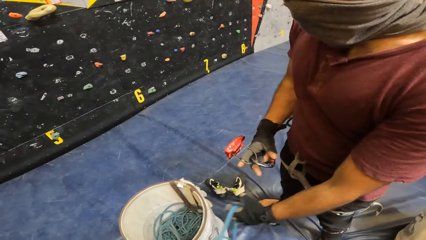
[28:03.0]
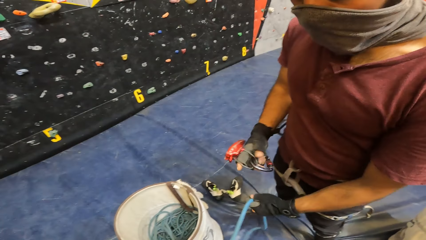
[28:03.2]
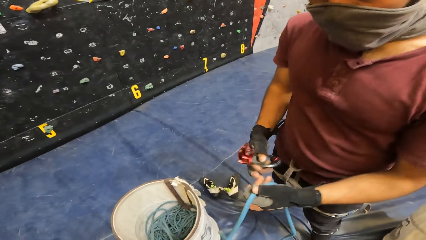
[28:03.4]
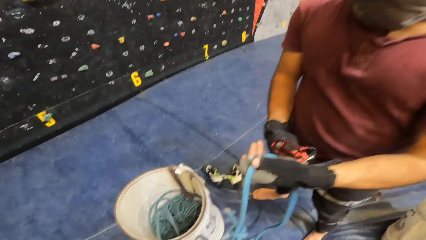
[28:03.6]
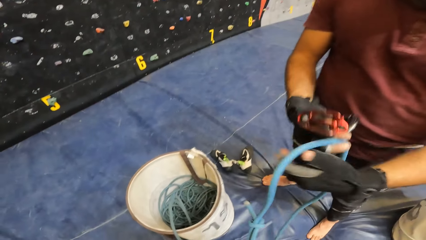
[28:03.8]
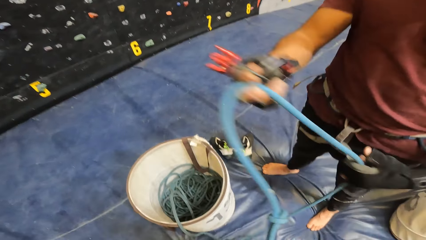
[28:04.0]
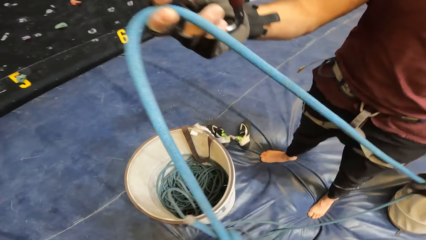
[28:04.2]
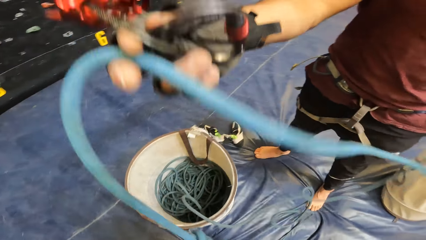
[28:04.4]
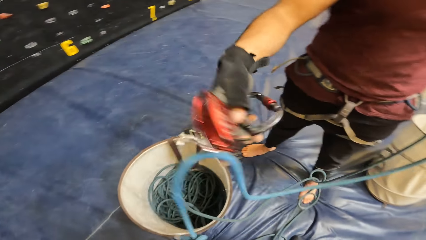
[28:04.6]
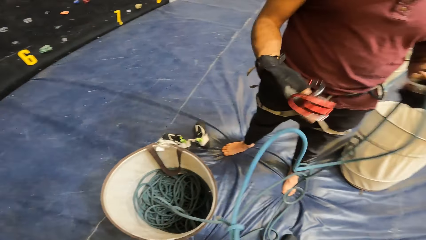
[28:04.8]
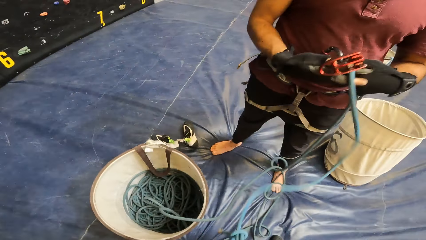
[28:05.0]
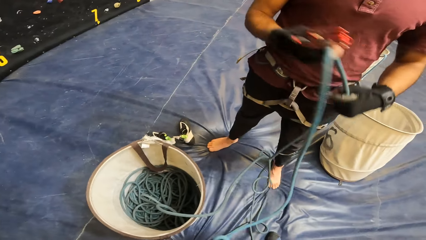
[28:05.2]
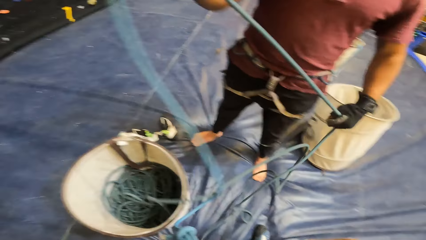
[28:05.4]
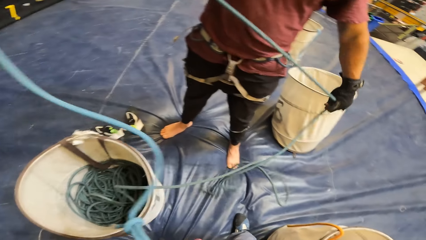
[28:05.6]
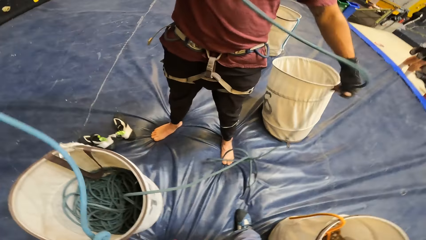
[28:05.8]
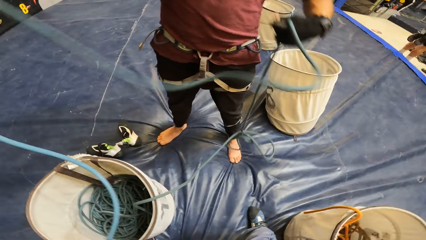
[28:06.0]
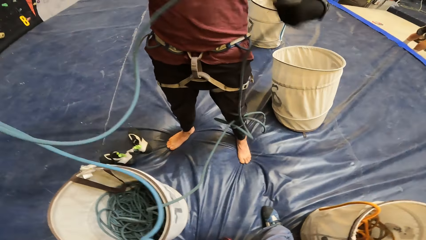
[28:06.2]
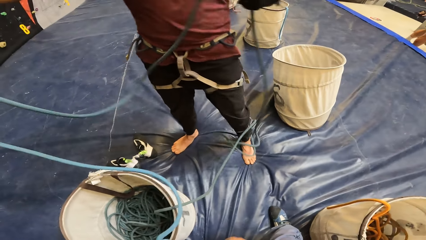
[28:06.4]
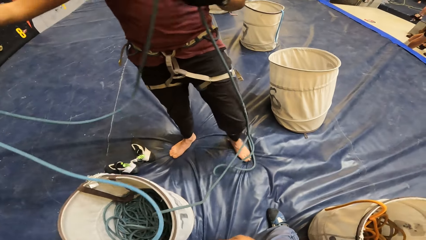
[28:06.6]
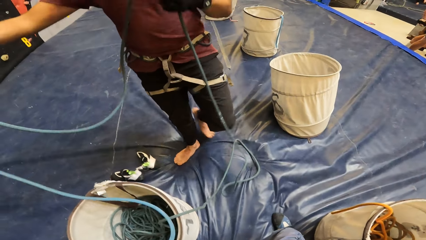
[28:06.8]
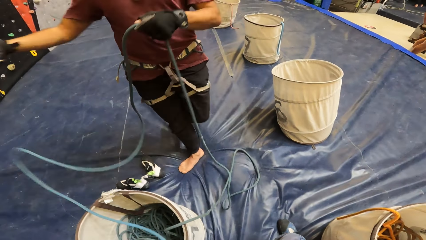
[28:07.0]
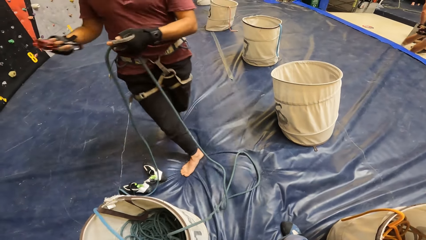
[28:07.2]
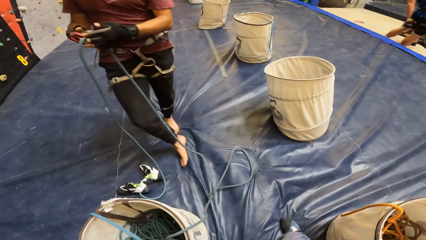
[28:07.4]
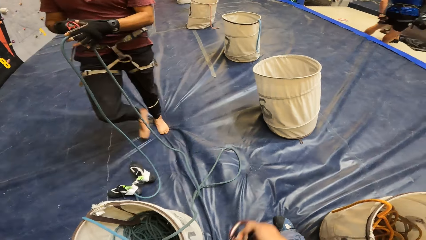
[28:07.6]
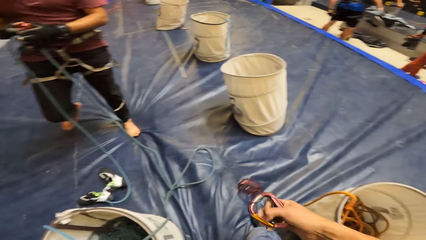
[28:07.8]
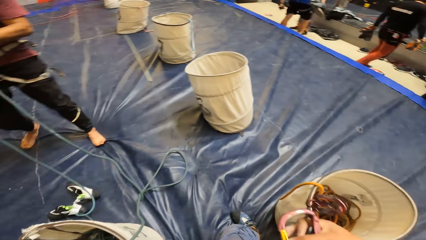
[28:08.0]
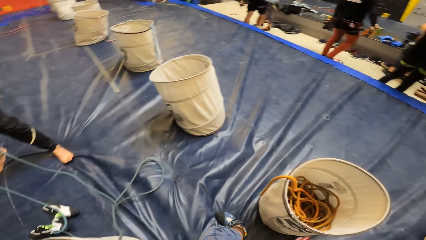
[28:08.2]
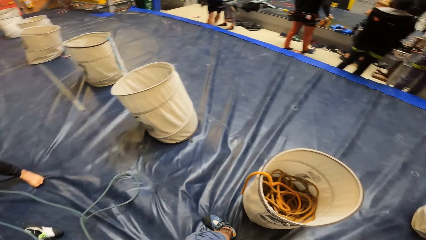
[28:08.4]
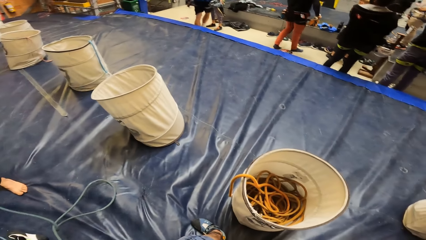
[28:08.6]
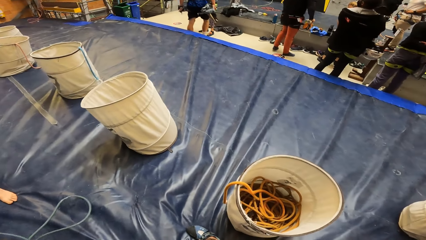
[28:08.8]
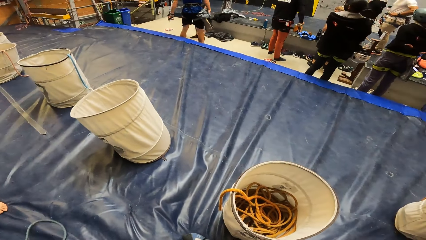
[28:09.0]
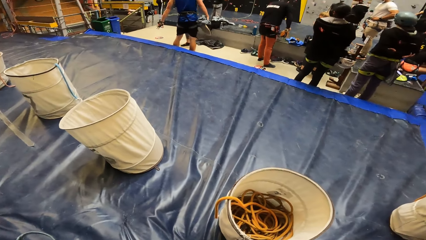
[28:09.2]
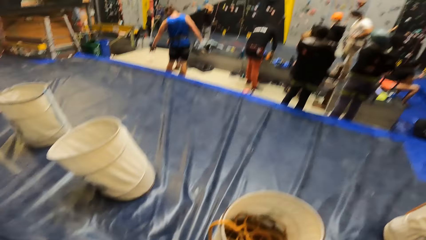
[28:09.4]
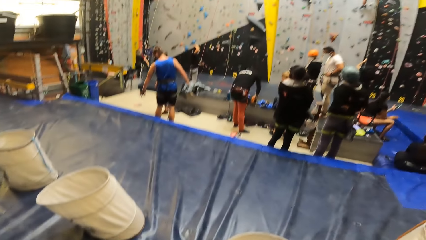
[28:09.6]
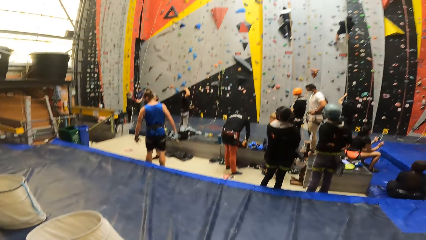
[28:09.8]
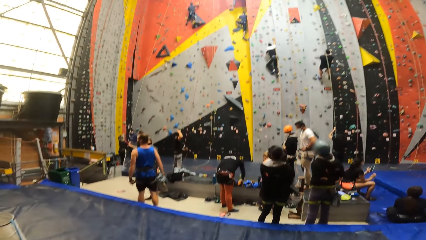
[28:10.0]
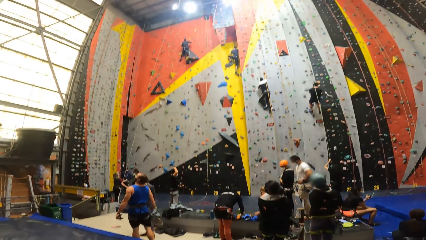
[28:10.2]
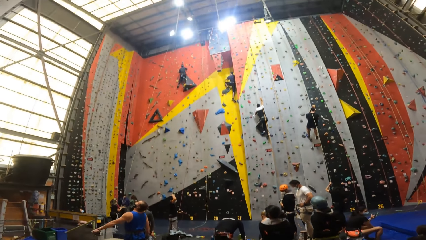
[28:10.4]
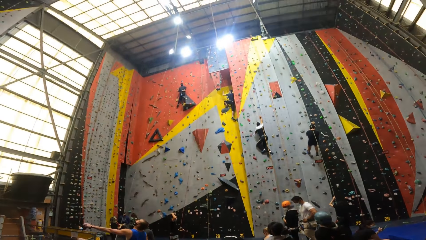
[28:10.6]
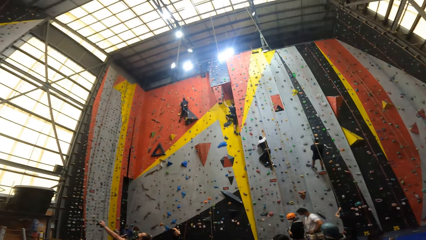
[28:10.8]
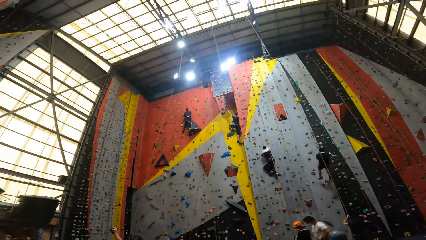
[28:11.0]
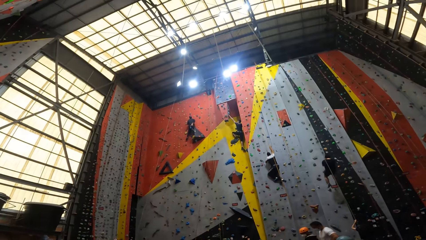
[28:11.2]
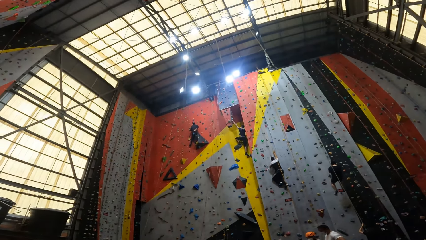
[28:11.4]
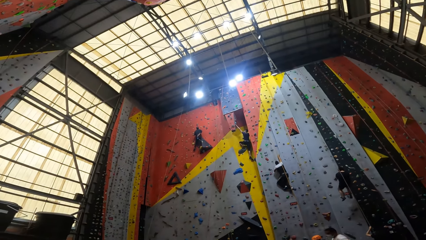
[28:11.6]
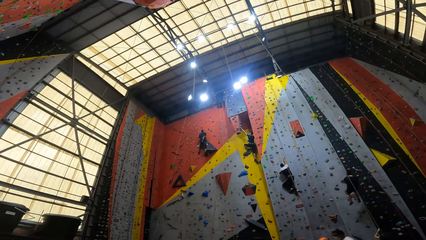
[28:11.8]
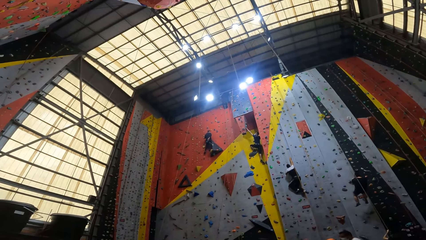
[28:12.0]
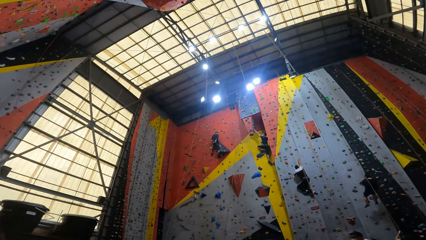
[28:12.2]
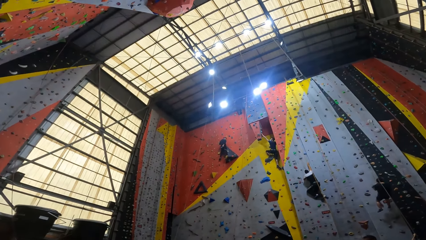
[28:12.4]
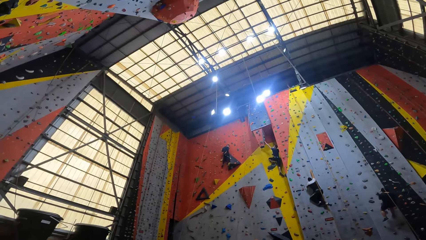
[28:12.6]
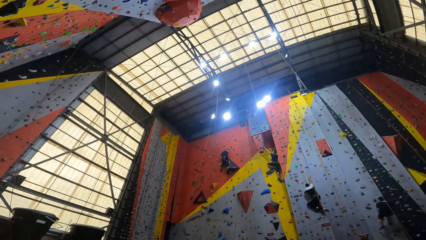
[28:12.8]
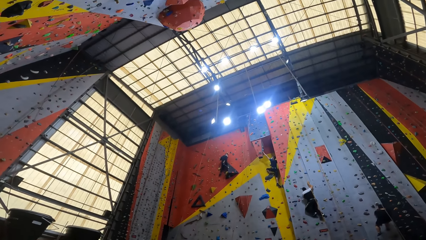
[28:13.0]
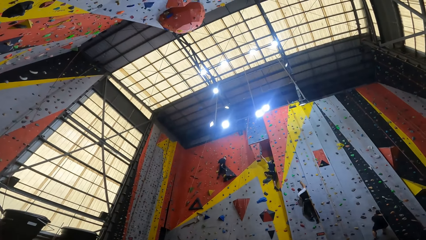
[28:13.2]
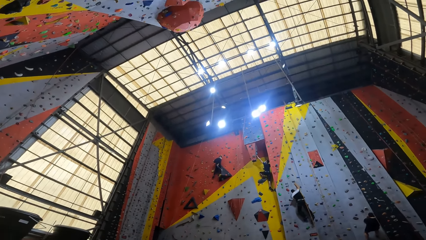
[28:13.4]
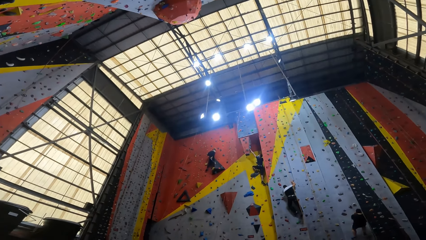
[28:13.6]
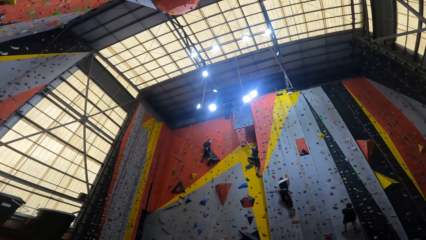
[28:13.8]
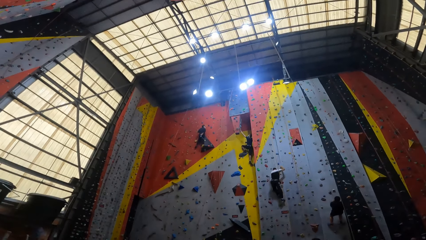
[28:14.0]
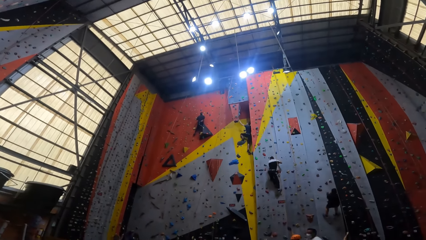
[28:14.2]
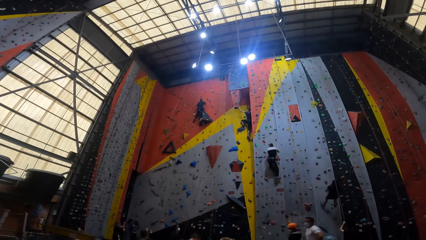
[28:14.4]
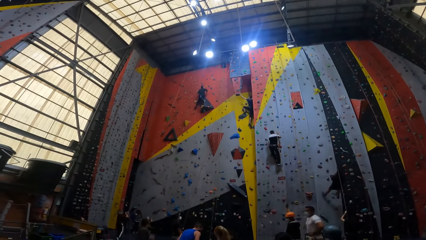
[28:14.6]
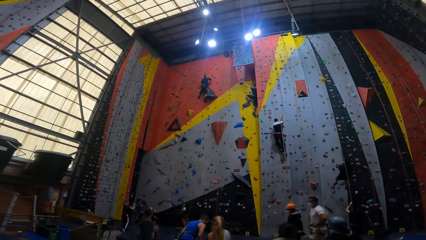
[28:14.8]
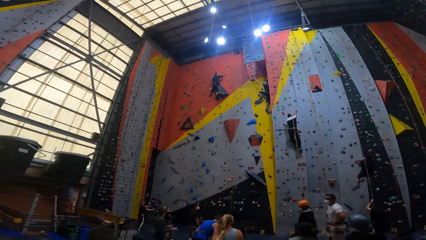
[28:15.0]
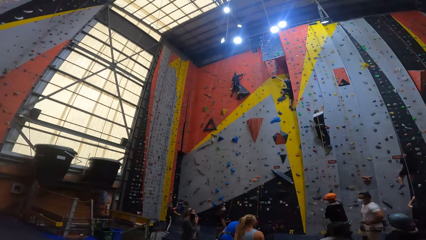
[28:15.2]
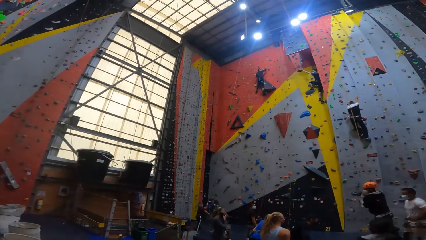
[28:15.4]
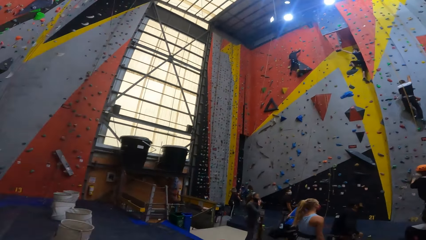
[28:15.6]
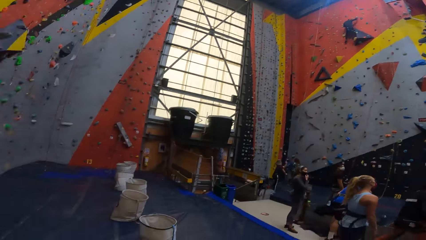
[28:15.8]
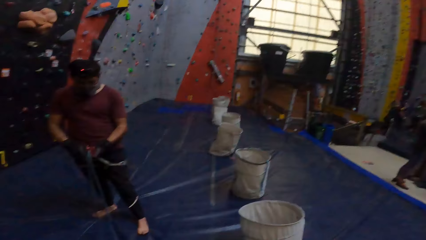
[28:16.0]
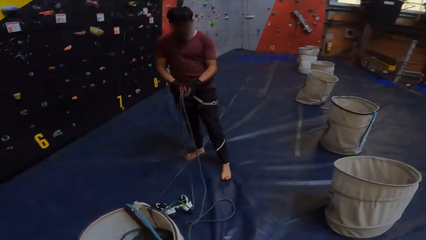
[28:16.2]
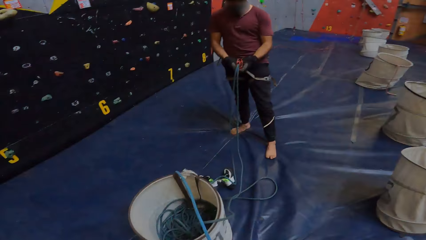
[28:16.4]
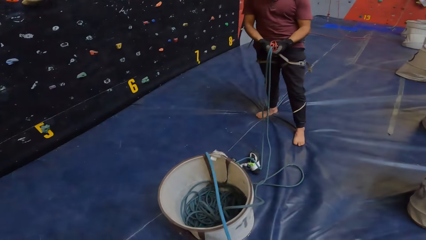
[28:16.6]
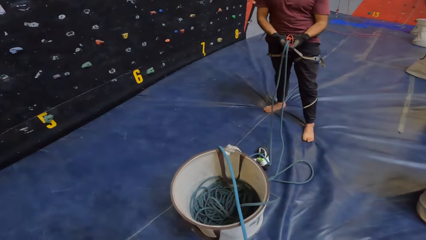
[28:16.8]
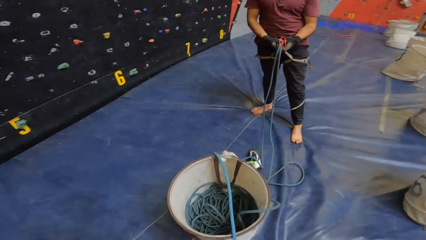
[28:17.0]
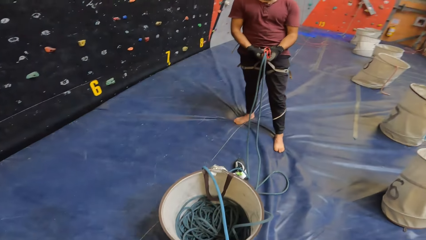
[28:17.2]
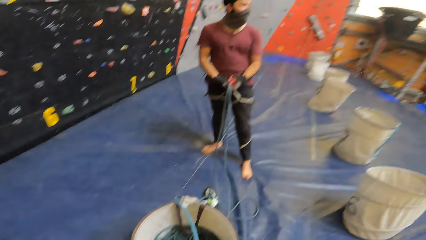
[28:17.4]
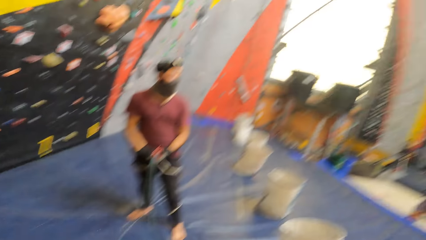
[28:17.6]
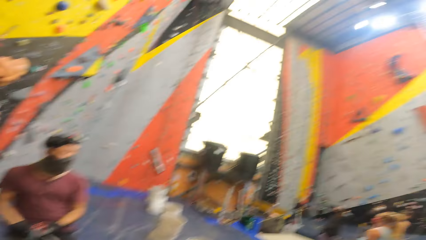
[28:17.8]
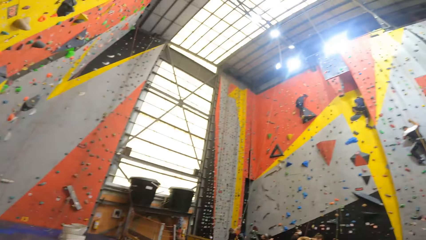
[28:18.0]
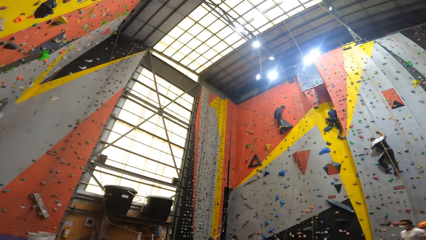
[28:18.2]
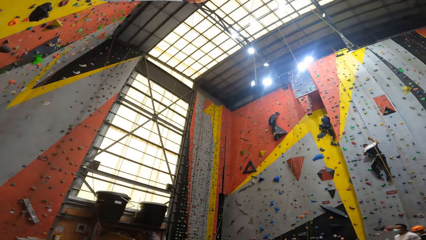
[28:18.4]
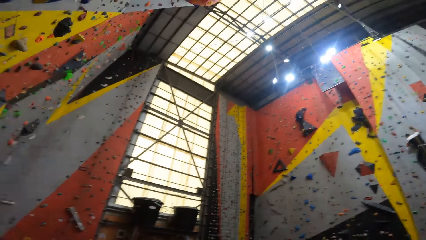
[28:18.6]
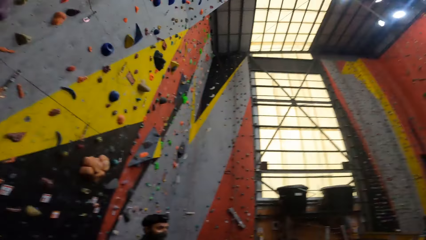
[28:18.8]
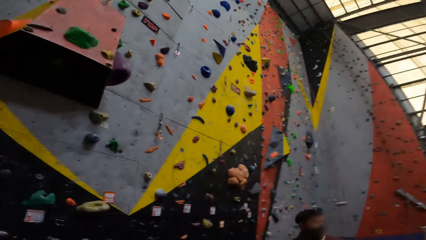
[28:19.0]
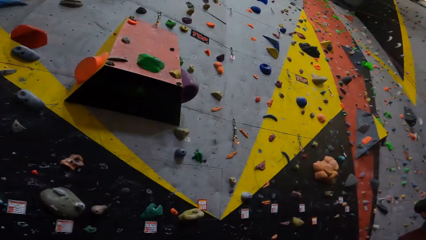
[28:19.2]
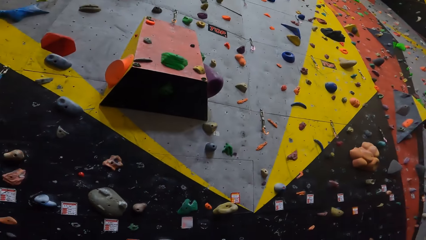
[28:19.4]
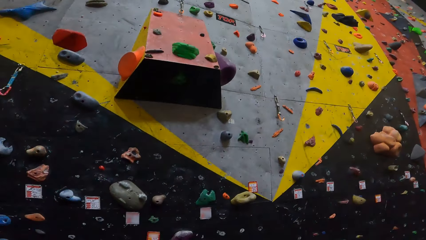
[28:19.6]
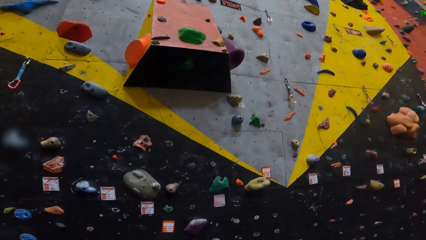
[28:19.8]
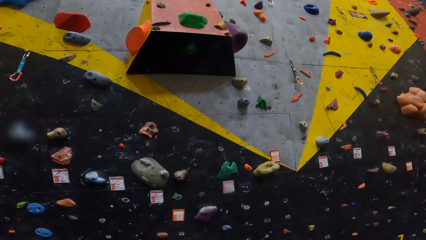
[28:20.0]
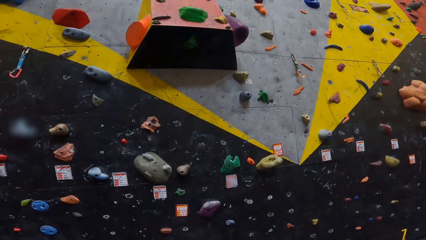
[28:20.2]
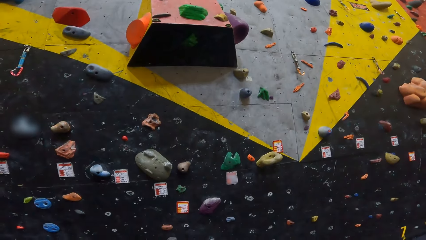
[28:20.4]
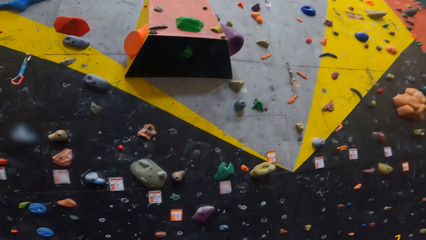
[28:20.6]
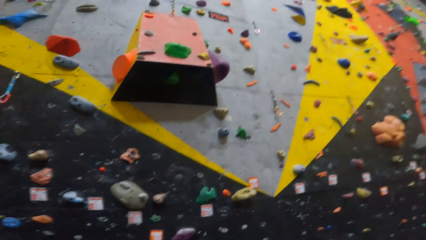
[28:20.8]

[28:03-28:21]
A man picks up a rope. The man adjusts the rope on a climbing hook. The man moves back in the game climbing room. The camera wearer looks around the game climbing room.
